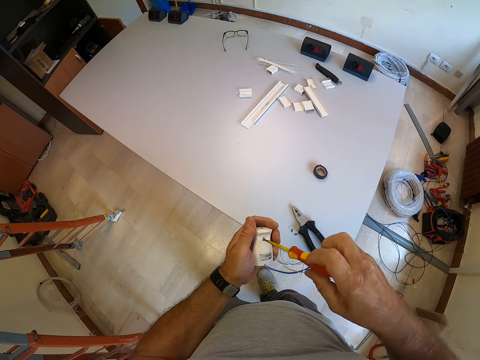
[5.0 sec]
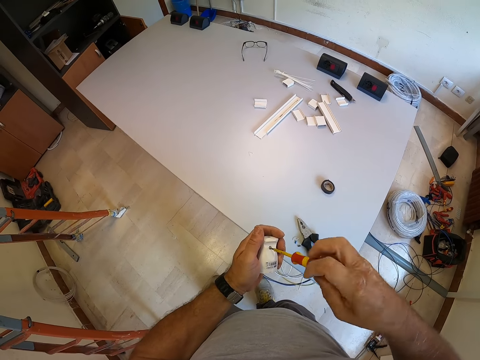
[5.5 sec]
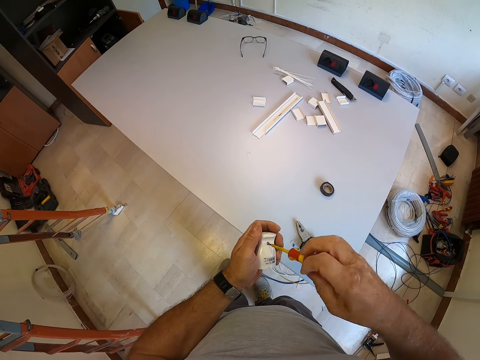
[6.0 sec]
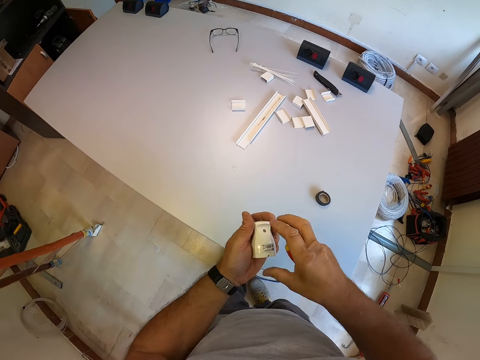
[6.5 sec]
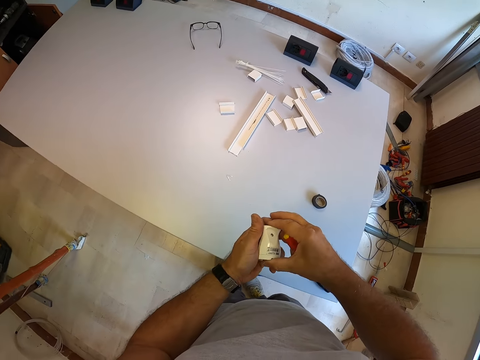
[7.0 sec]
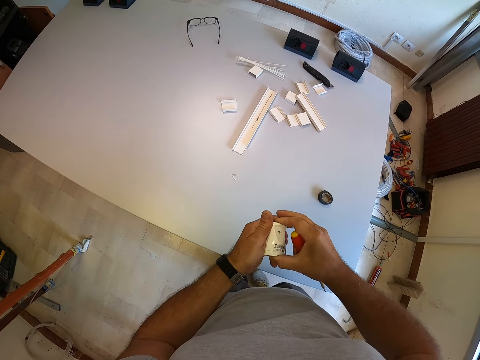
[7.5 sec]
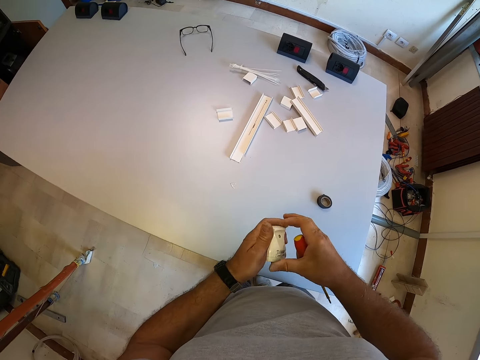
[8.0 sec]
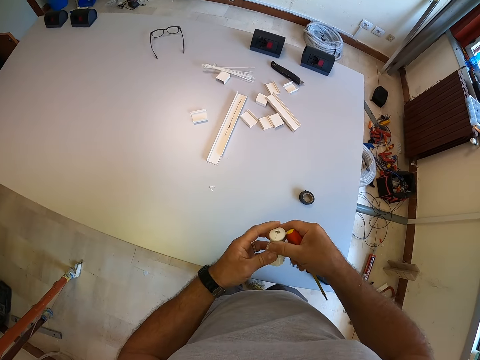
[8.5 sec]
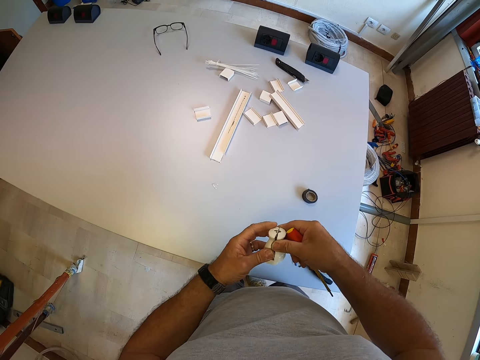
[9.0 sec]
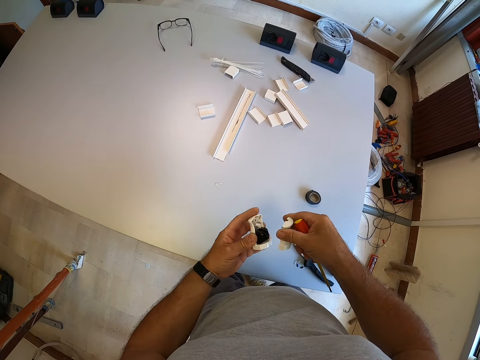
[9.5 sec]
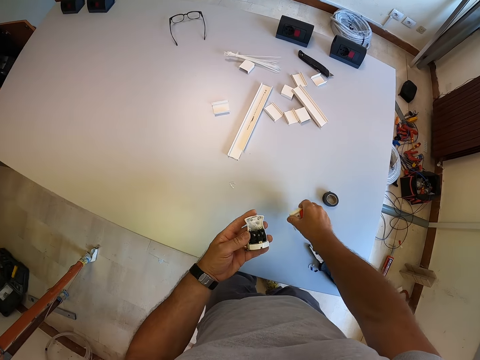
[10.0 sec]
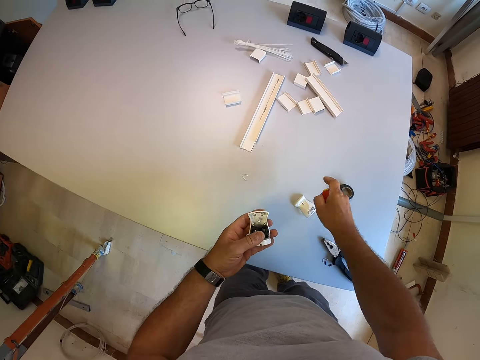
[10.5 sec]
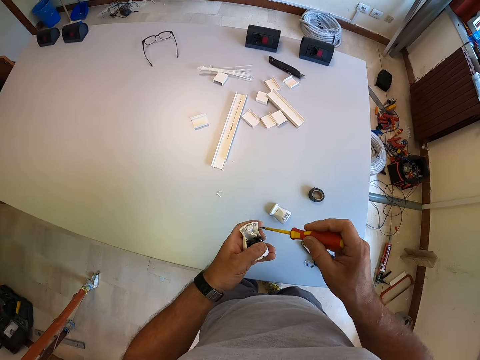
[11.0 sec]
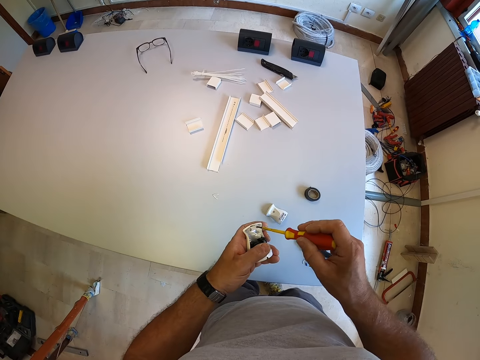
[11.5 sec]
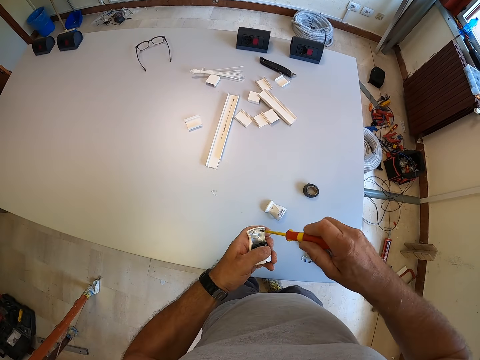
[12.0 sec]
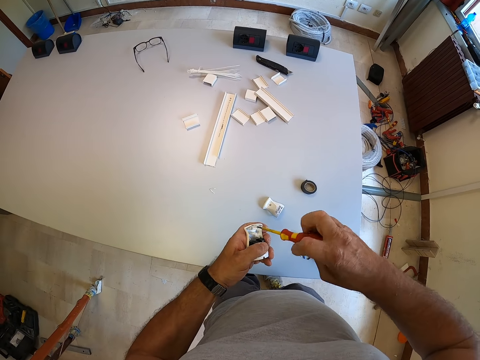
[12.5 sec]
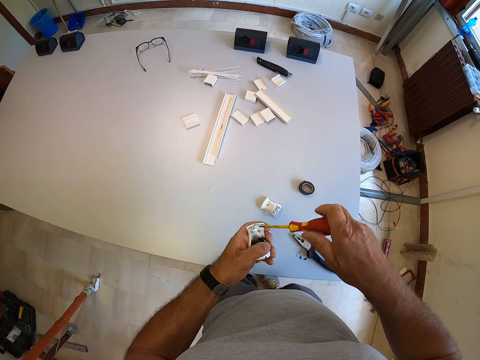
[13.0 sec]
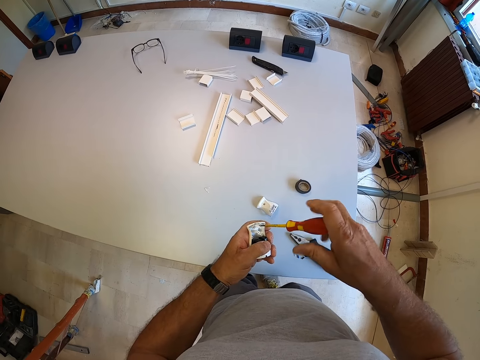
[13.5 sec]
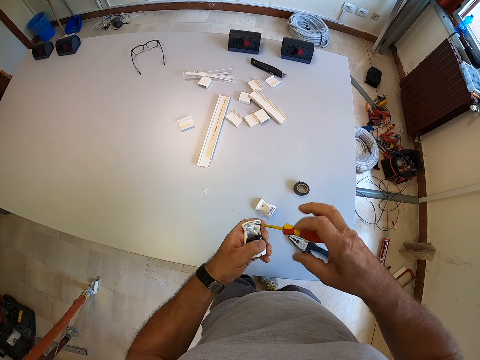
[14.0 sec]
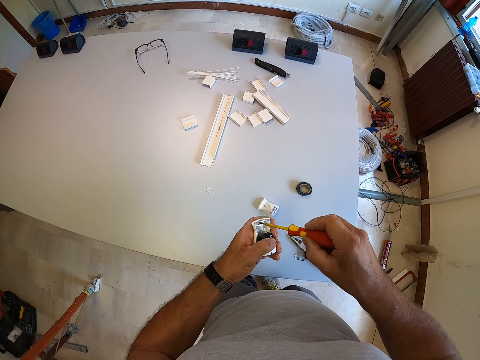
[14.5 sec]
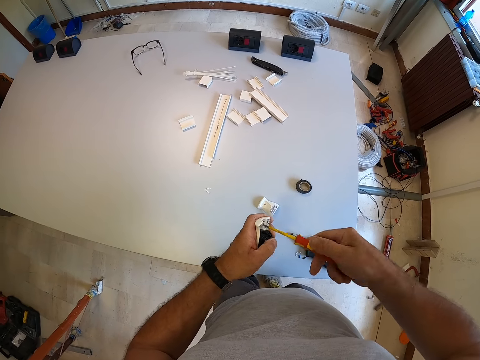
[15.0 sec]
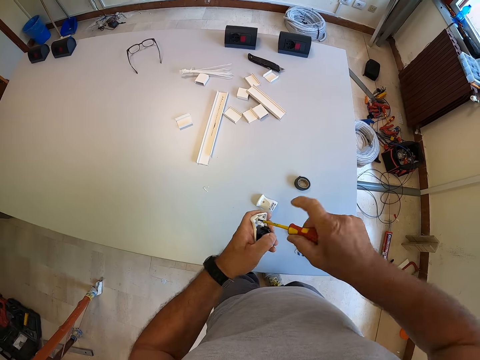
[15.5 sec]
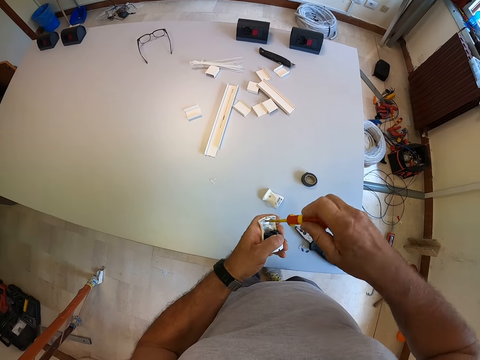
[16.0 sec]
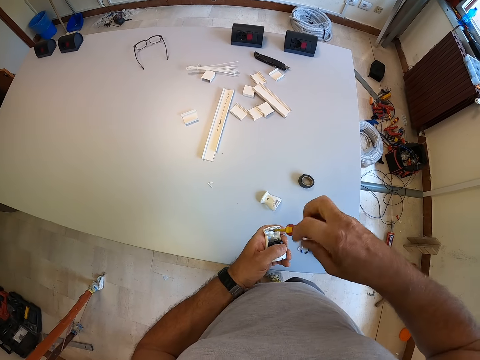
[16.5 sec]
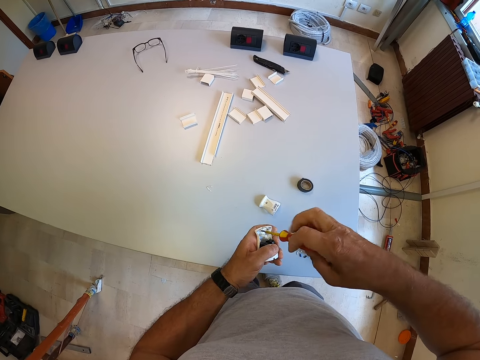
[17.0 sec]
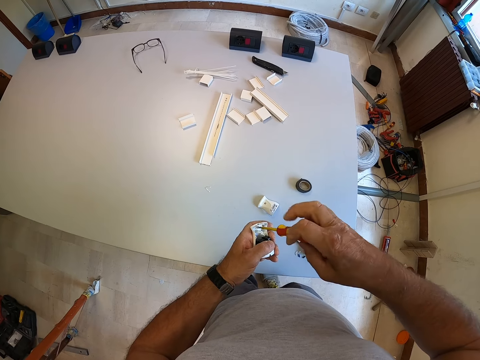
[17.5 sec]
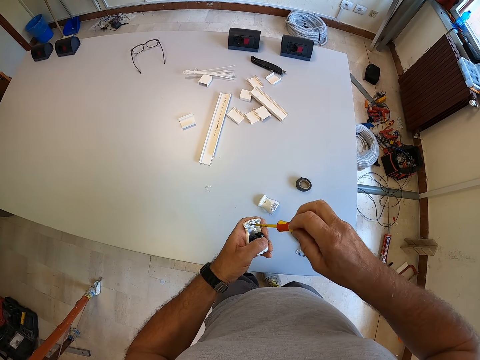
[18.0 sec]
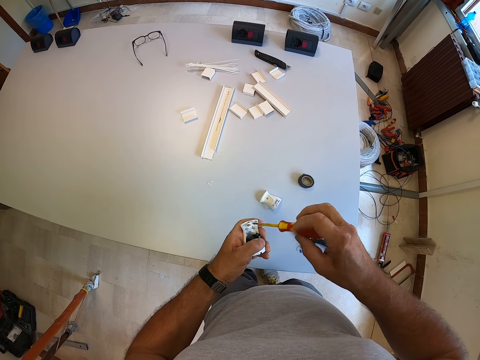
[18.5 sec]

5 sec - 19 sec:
The camera wearer opens the bulb connector. They put the bulb connector piece on the table. They loosen the nuts on the cable grip of the plug. They loosen another screw.

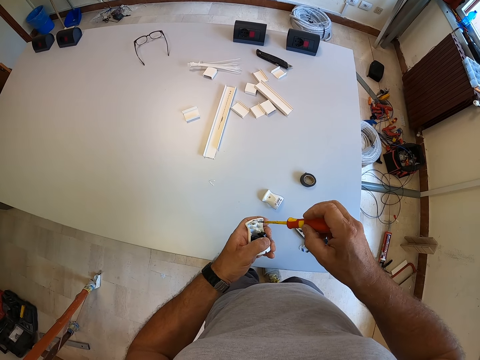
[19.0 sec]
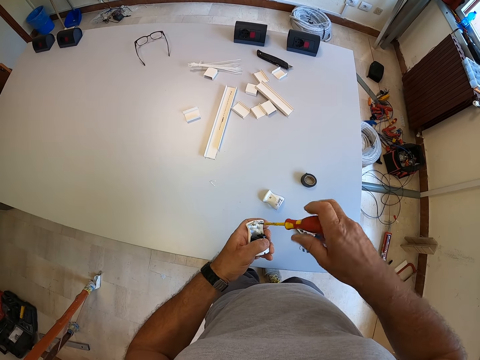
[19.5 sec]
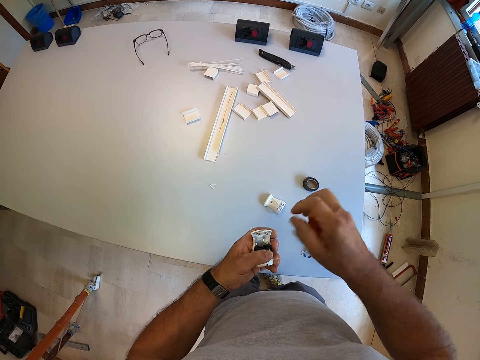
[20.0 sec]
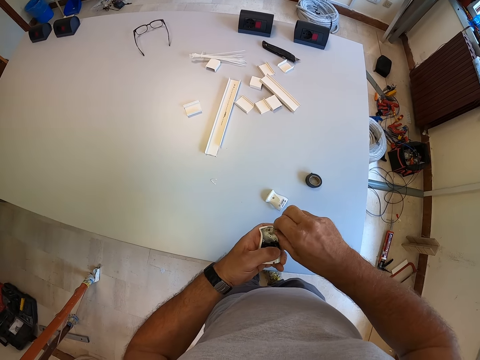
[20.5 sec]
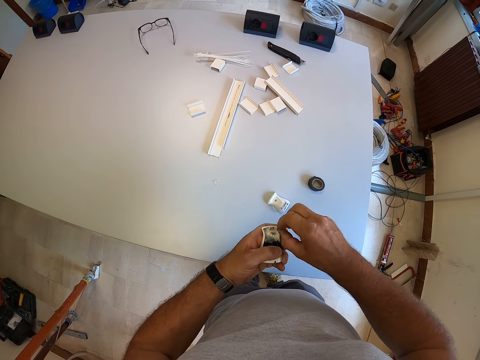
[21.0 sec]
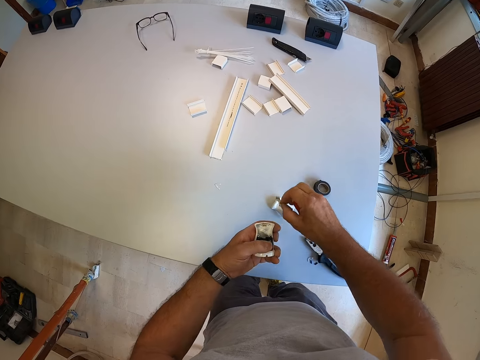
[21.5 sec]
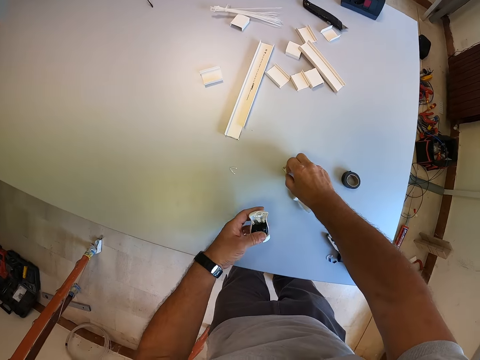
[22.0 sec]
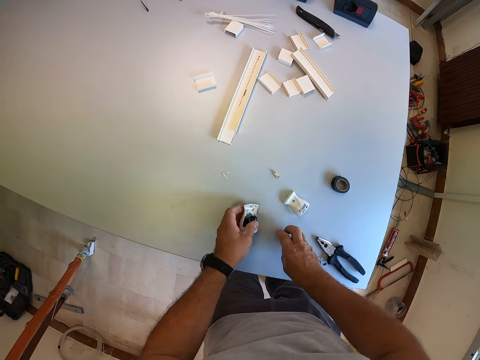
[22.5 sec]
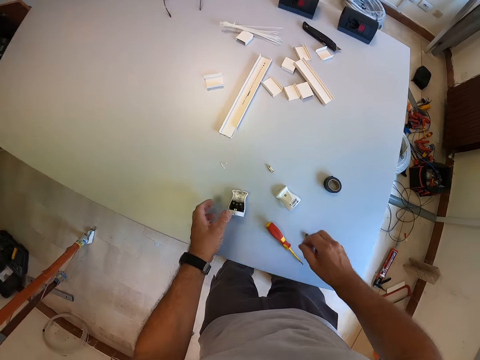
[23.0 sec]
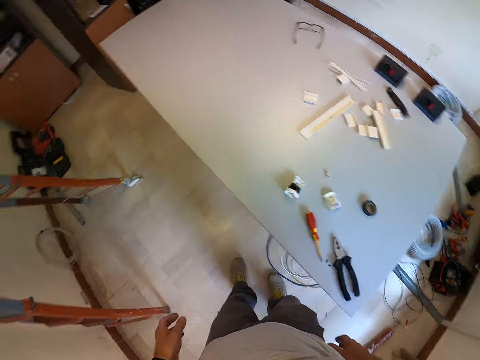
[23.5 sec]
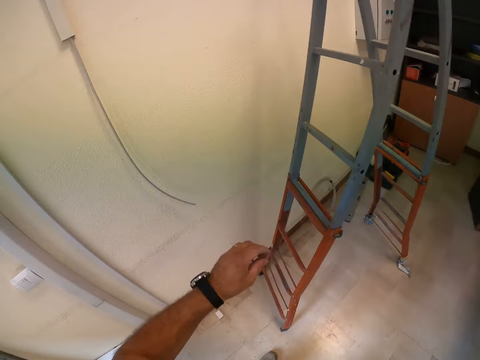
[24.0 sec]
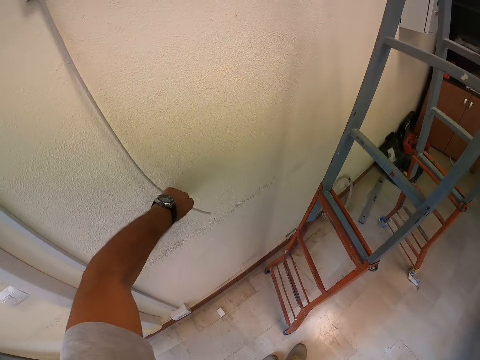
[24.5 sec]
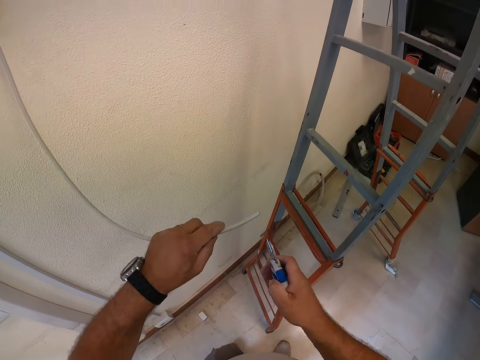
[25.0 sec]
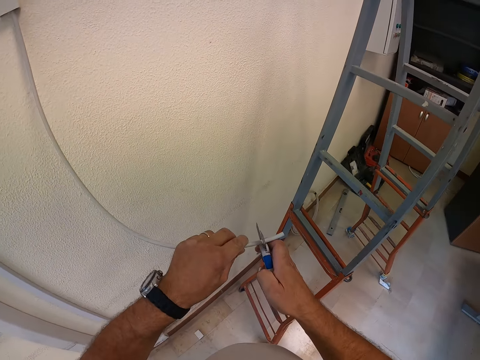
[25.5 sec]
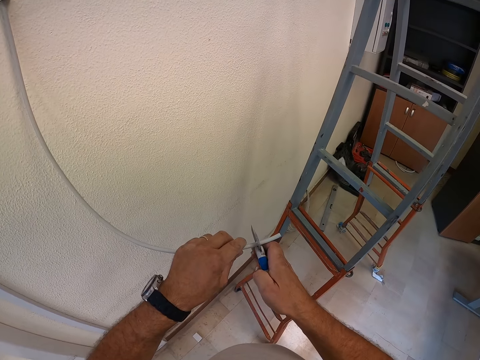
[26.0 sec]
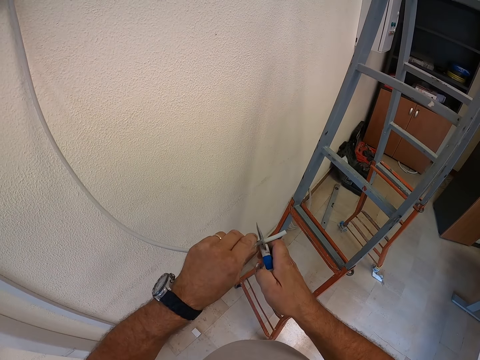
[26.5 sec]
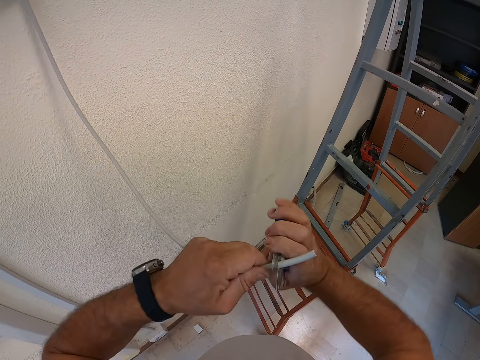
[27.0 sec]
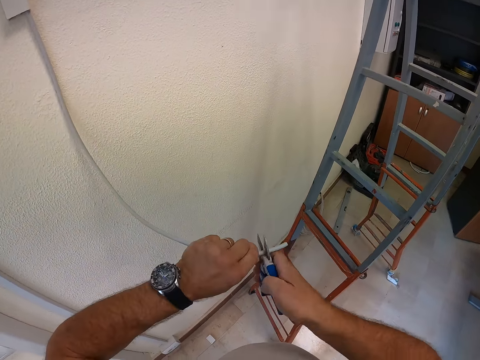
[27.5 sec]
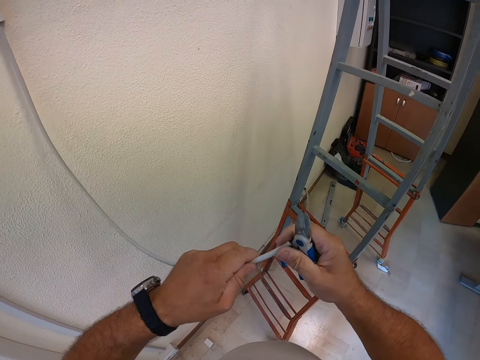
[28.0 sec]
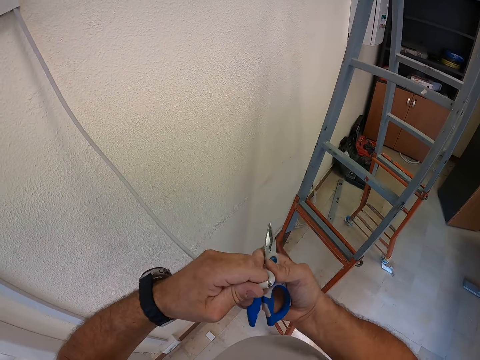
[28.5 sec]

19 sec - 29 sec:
The camera wearer removes the screw and puts the screw on the table. He drops the cable grip of the plug on the table. He drops the plug and screwdriver on the table simultaneously with both hands. He moves towards the wall. He grabs a wire on the wall with his left hand. He holds a cutter. He cuts the protection of the wire with pliers. He strips the cable jacket. He holds the cable with both hands.

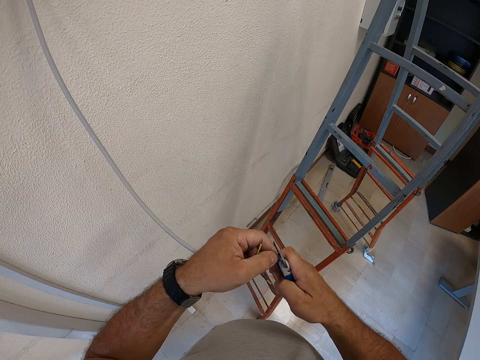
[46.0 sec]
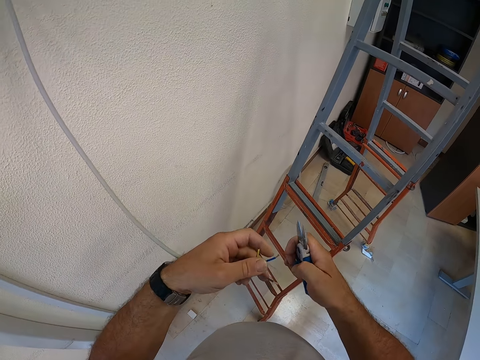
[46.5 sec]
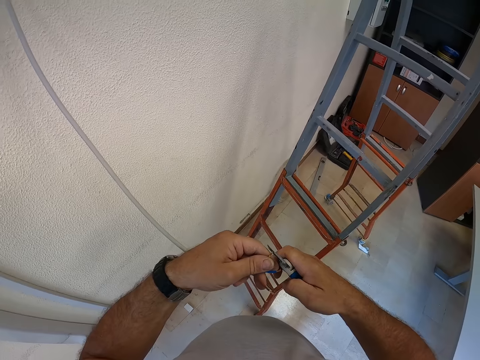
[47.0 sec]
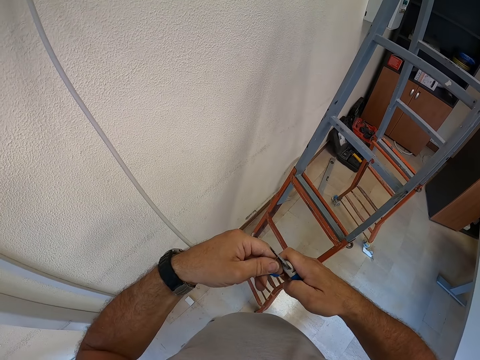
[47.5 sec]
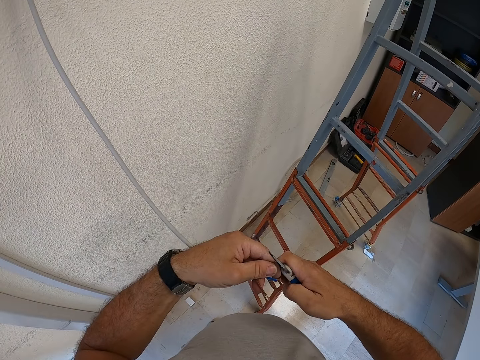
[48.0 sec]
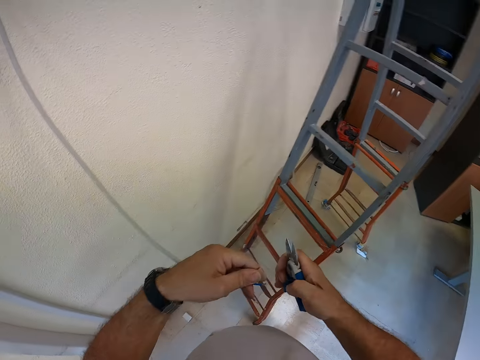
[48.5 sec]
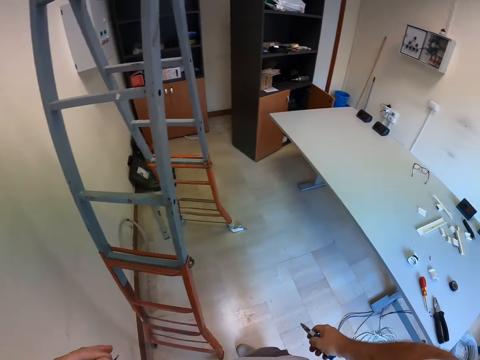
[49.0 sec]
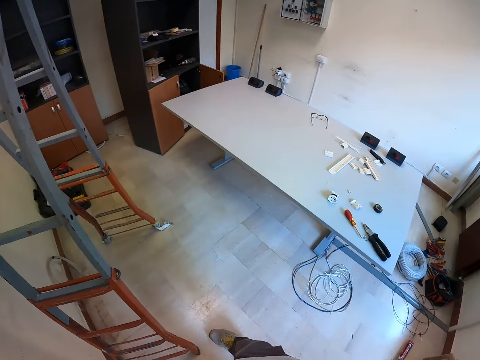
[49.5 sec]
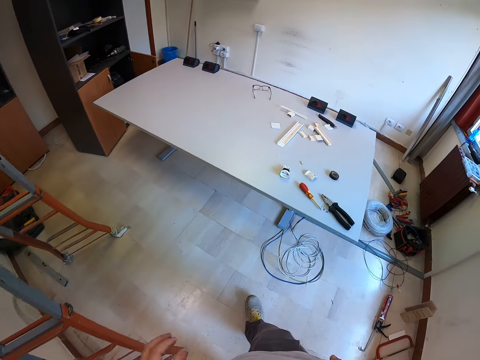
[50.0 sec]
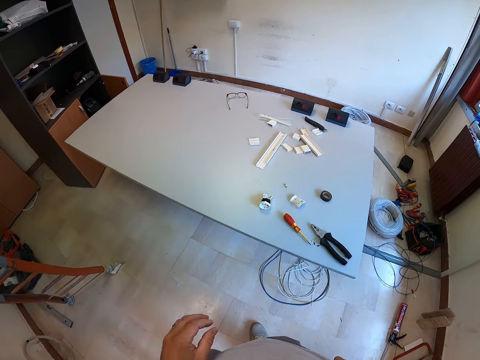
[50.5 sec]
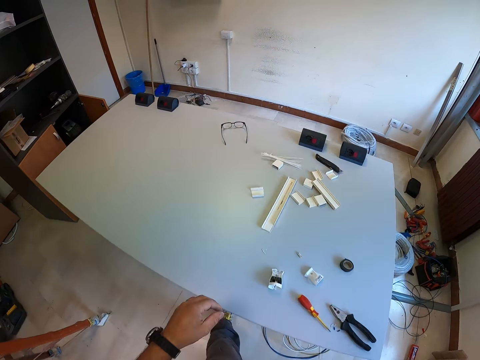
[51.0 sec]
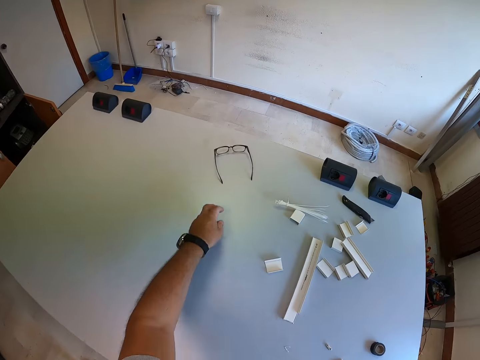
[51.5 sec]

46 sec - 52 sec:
The camera wearer cuts the tip of another wire. They move towards the table.
